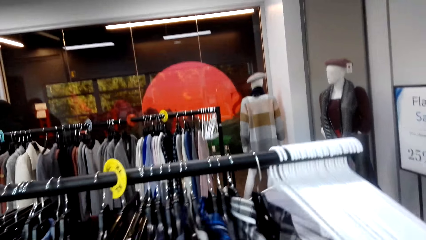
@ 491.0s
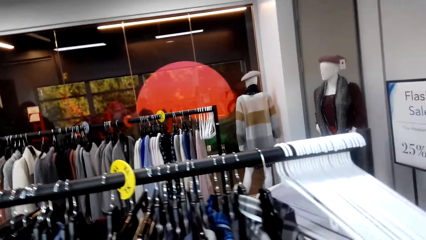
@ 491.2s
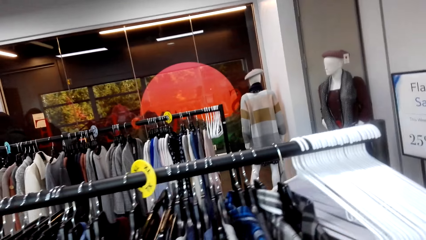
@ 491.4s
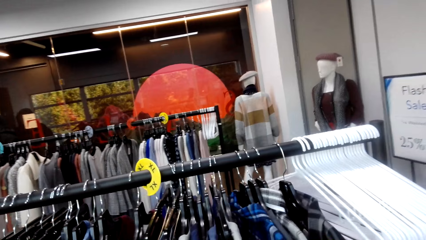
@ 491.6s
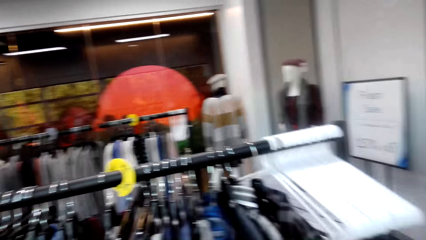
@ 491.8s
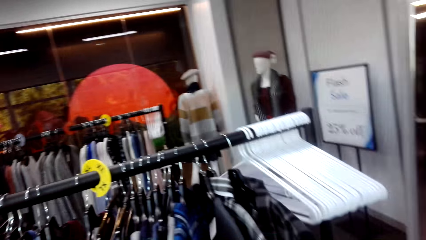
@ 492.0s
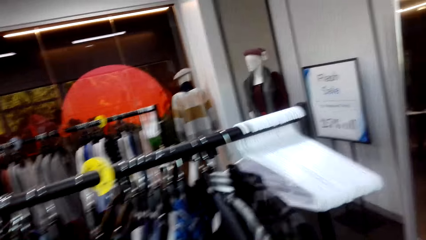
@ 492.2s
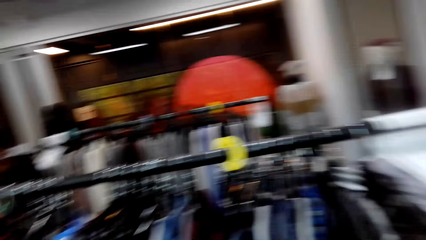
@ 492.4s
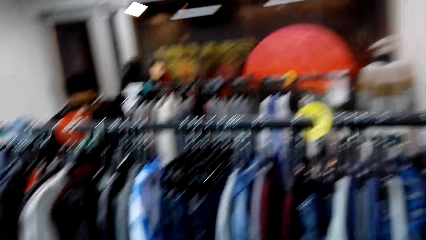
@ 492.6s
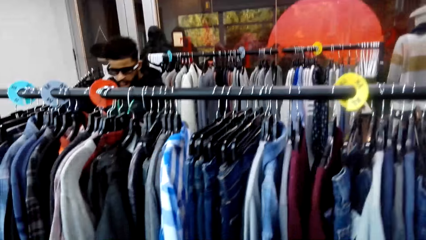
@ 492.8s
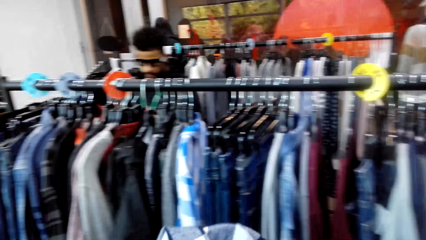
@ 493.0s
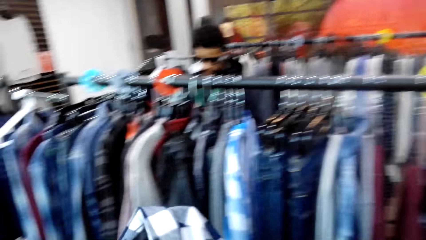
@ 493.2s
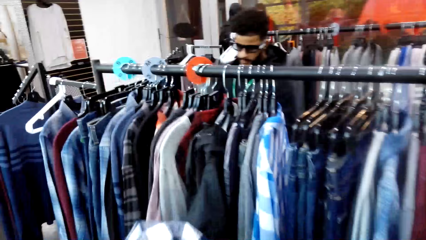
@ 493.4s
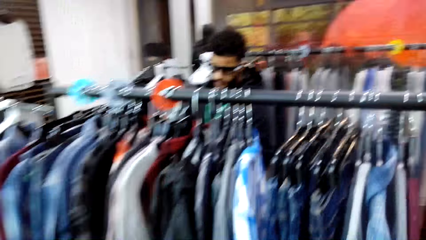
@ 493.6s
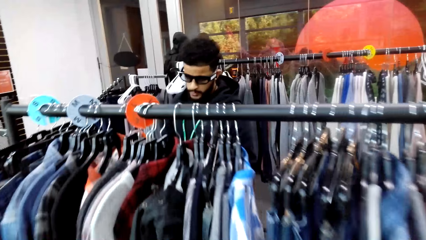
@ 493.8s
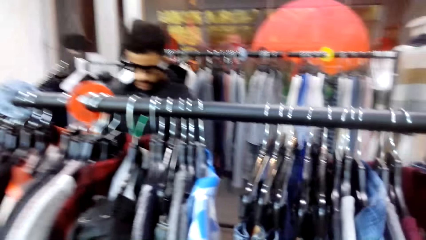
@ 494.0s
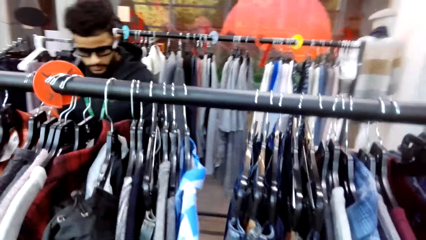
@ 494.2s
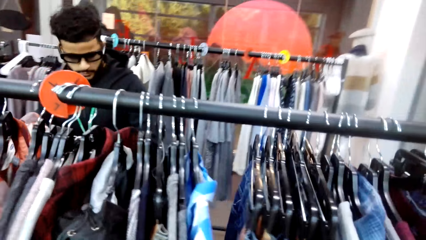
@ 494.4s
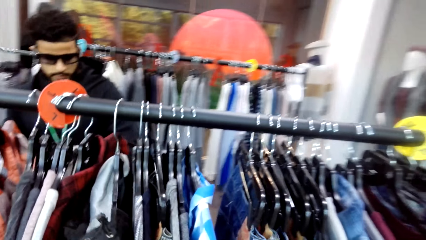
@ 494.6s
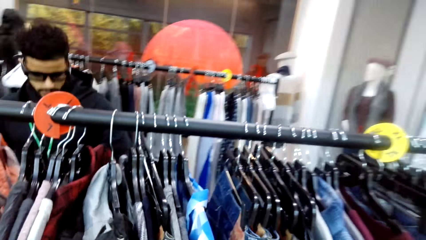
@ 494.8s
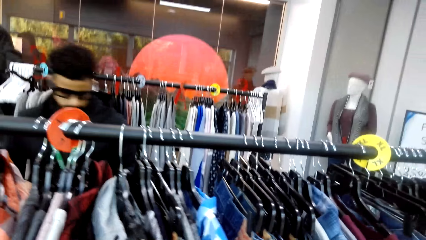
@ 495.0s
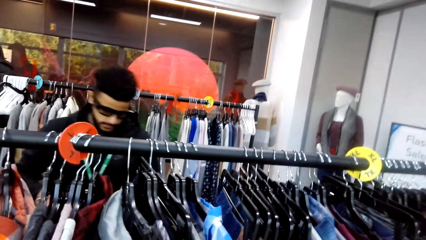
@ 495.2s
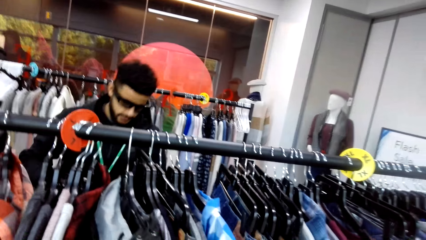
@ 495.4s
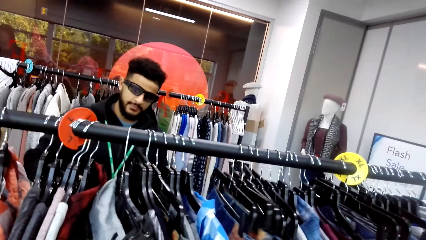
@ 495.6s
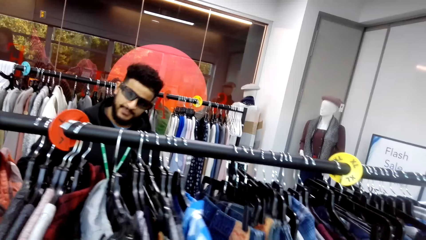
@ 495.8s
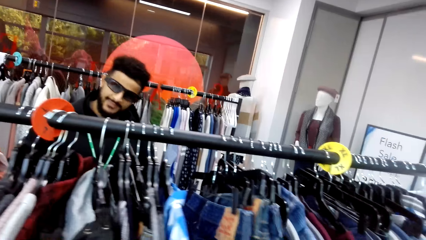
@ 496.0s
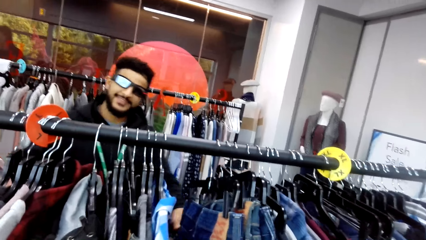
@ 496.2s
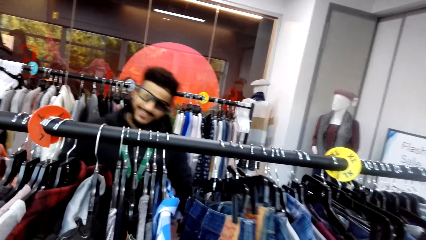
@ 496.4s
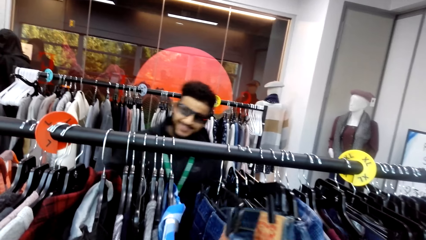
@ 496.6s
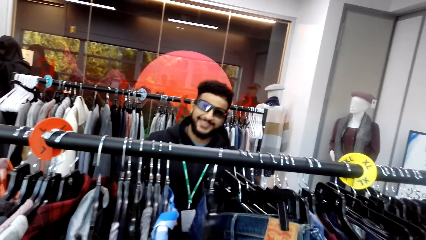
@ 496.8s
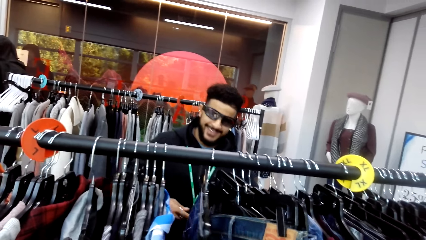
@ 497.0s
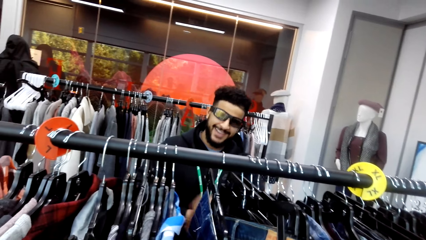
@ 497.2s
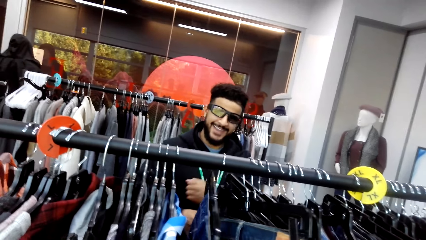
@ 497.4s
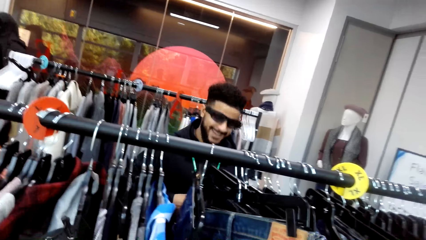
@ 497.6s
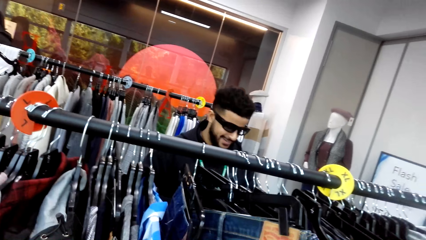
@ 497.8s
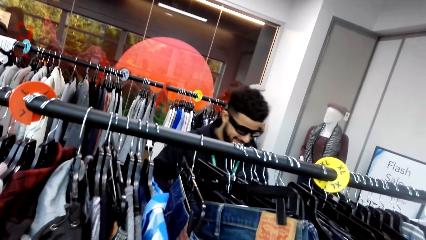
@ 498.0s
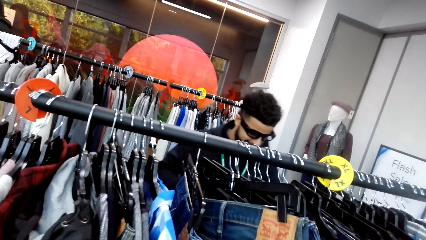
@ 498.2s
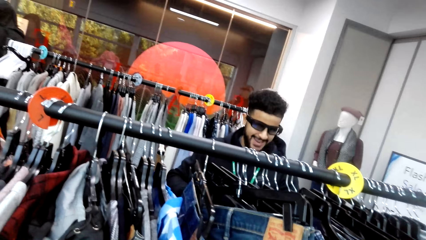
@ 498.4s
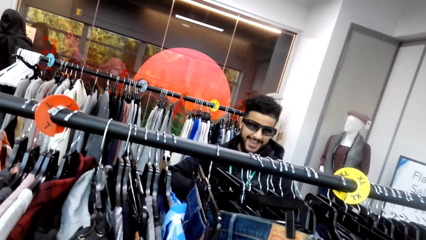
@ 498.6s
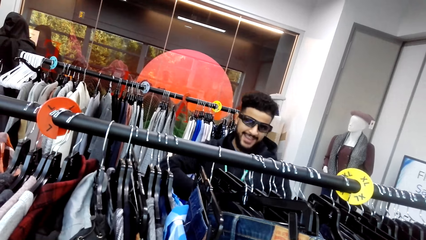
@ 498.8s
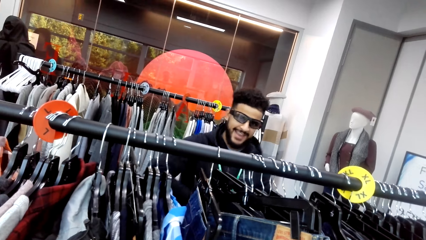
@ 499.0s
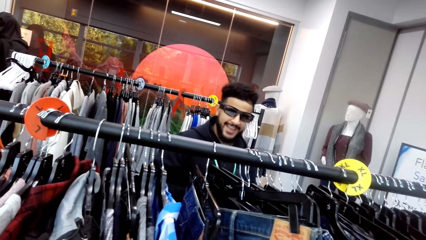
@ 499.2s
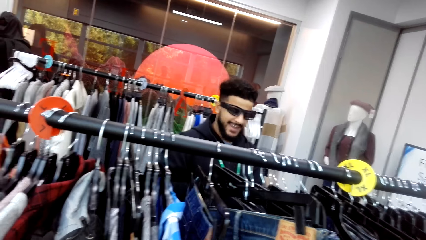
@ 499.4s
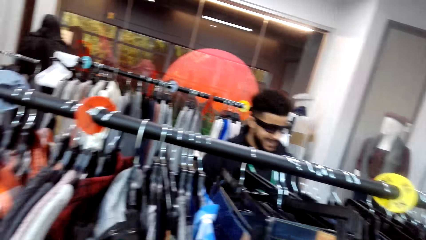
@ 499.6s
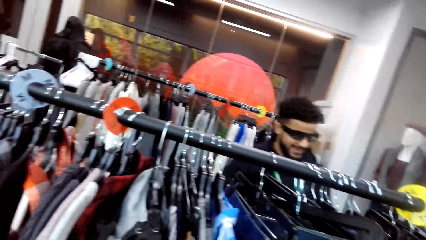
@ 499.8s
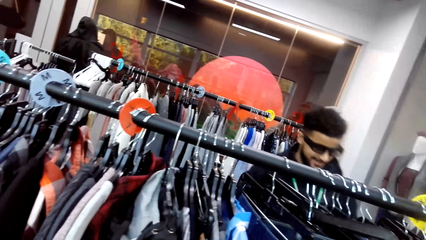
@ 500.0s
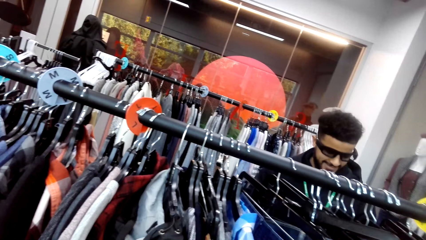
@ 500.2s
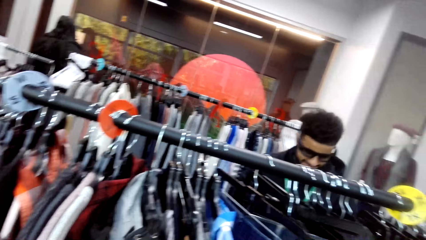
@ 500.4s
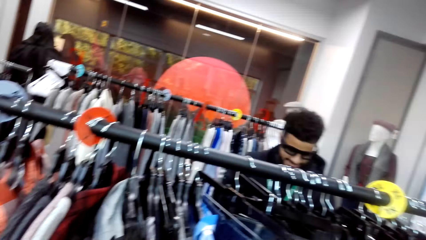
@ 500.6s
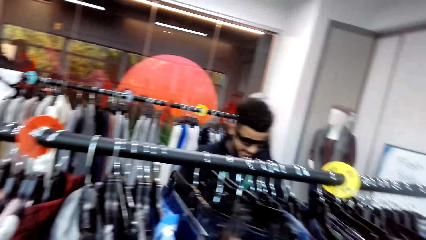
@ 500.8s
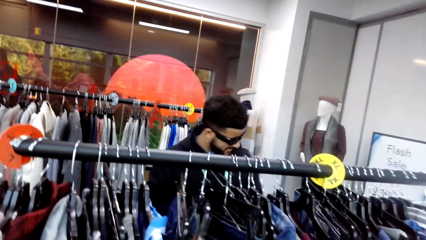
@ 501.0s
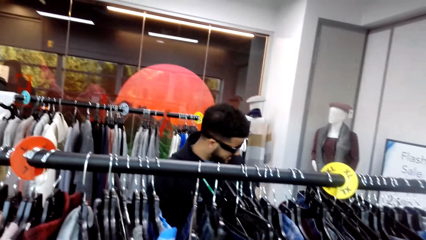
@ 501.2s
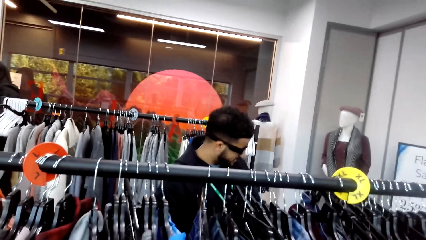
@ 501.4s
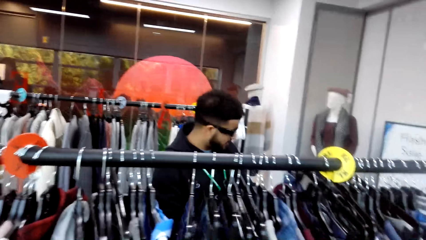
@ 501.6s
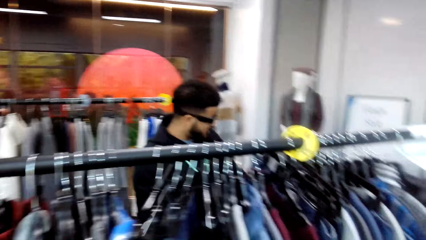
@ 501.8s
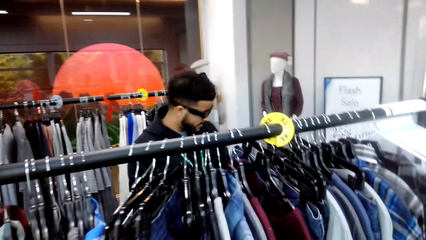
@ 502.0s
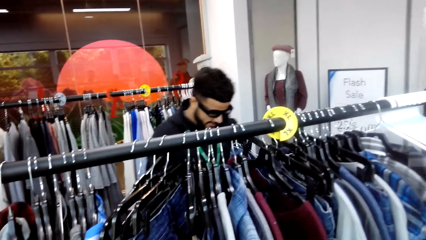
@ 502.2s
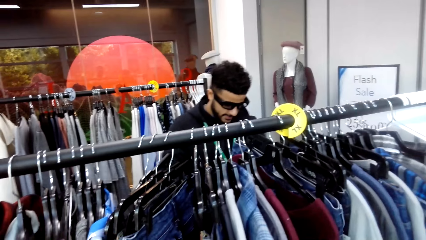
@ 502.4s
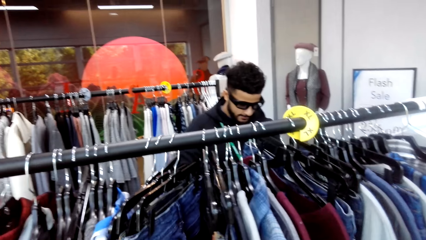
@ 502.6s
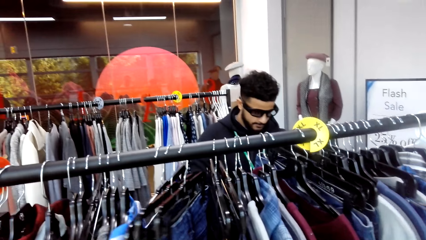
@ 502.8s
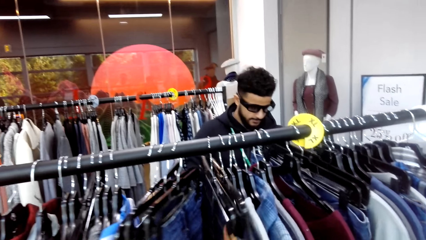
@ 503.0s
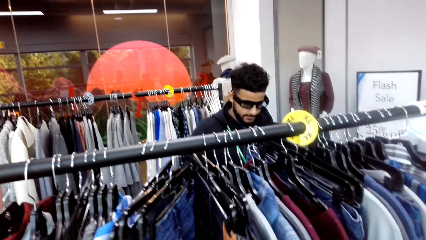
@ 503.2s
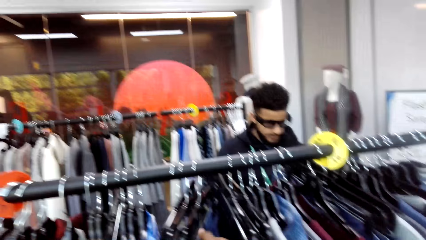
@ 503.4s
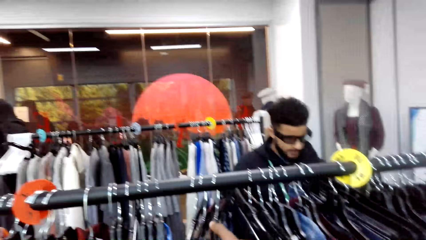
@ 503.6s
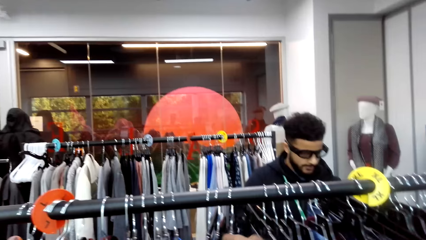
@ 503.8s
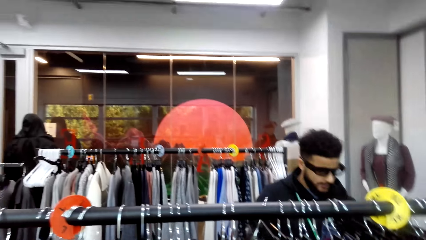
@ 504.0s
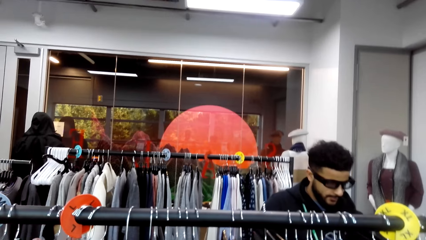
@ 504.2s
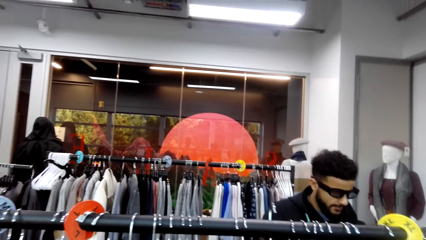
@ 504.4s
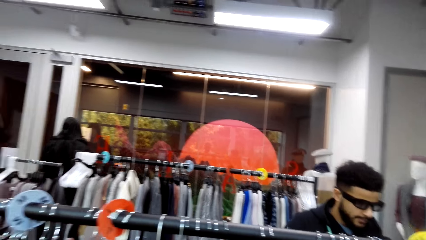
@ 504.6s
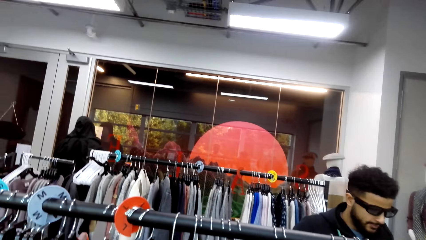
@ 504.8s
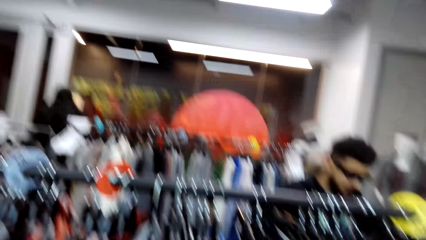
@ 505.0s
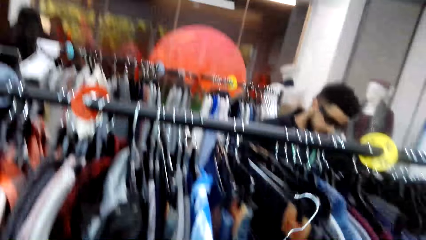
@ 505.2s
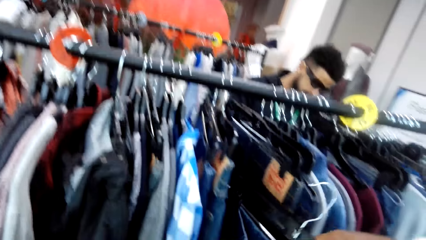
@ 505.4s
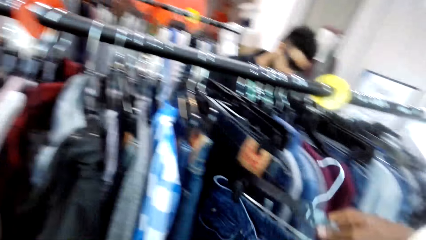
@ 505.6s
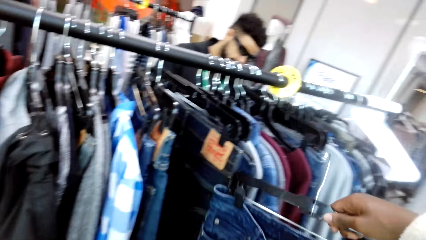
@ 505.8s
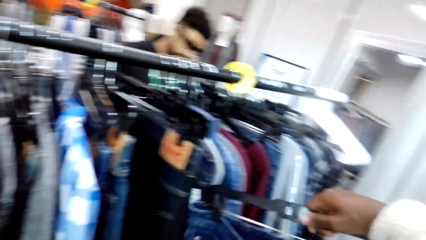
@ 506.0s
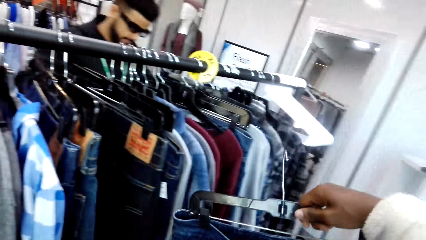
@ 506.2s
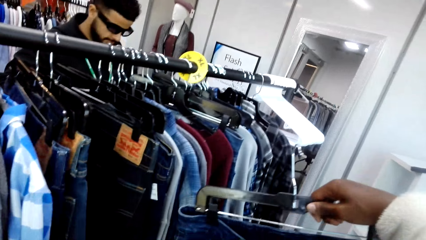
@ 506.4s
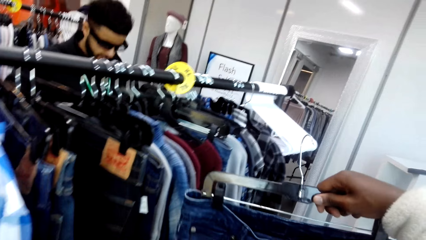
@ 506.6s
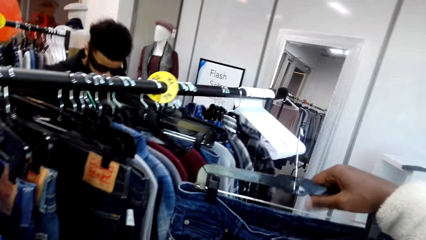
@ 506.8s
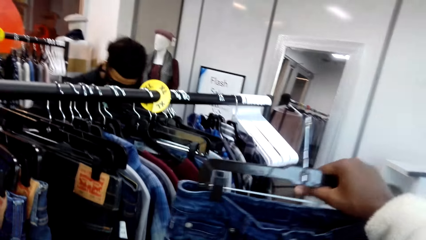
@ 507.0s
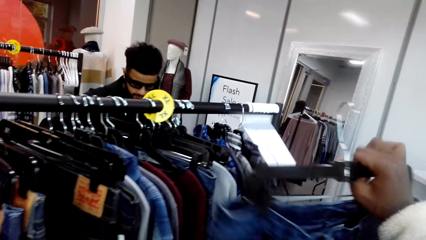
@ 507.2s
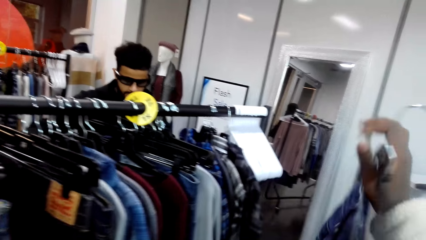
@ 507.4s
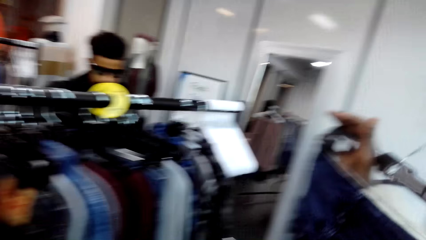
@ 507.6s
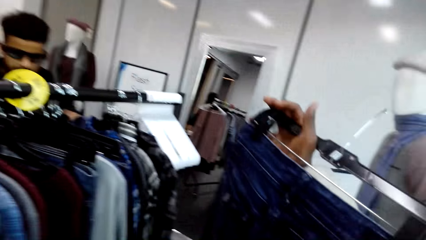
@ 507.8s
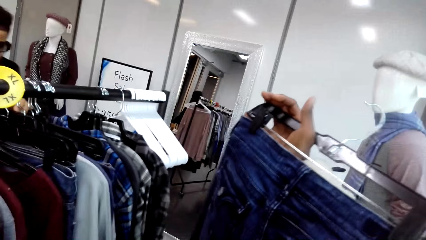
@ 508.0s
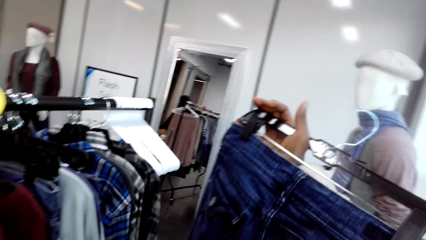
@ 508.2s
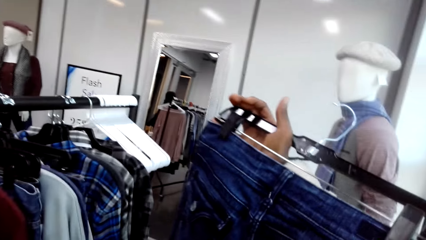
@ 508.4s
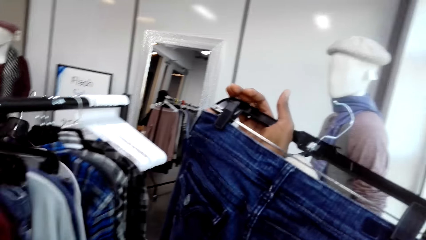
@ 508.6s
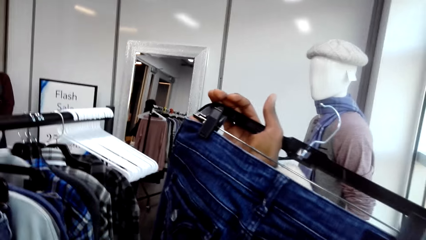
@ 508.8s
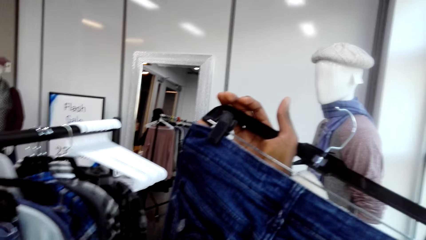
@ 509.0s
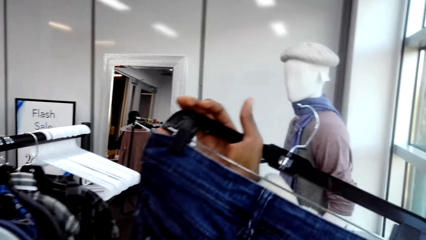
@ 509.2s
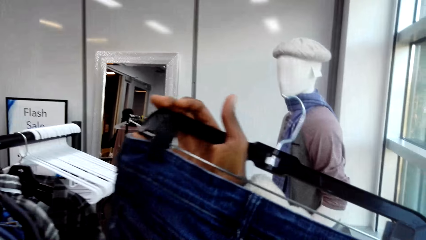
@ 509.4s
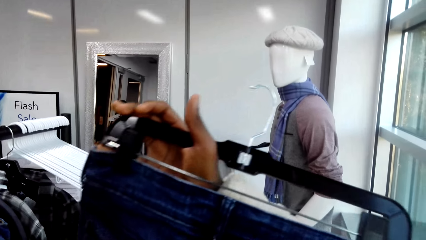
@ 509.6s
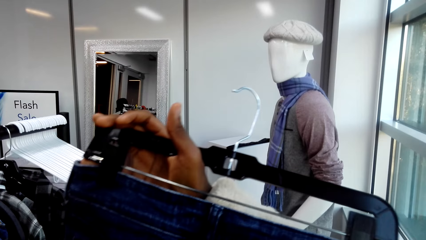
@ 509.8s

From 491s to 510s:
A man touches clothes on the stand. The man dances. The camera wearer moves around the shop. They pick jeans from the stand. They hold a piece of clothing and turn the jeans around.
